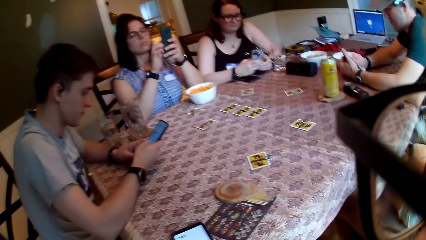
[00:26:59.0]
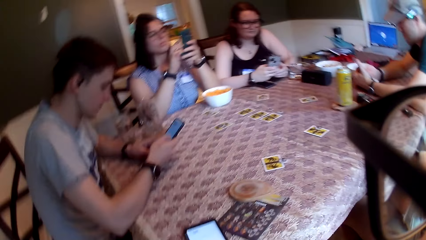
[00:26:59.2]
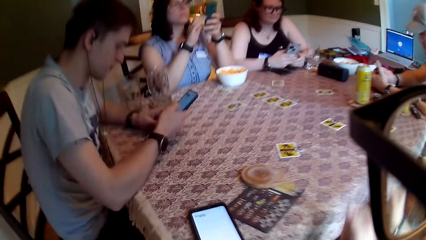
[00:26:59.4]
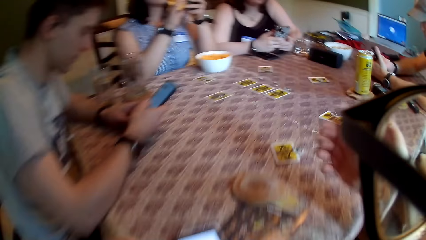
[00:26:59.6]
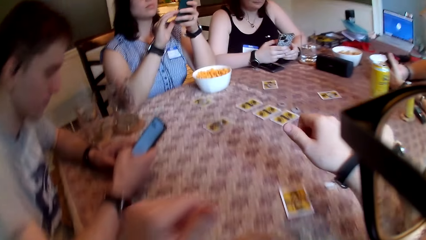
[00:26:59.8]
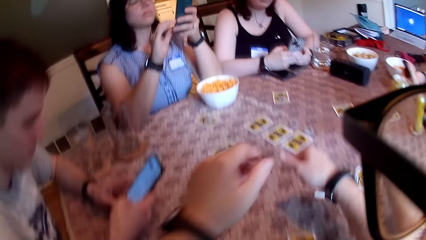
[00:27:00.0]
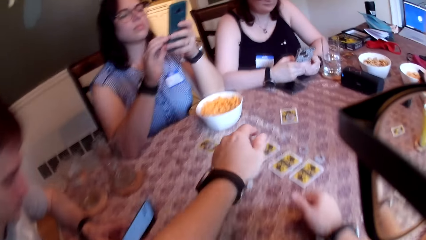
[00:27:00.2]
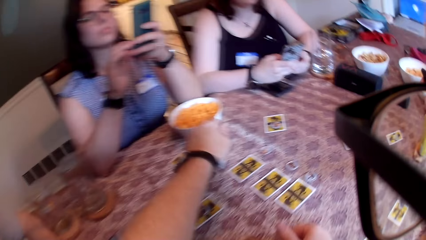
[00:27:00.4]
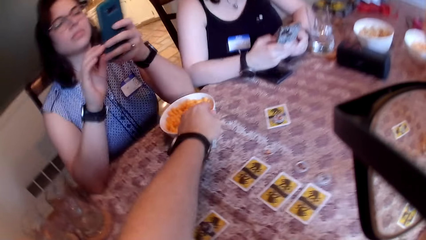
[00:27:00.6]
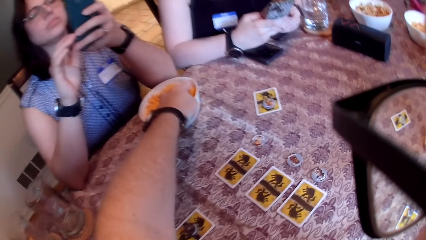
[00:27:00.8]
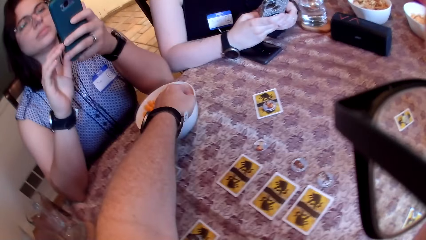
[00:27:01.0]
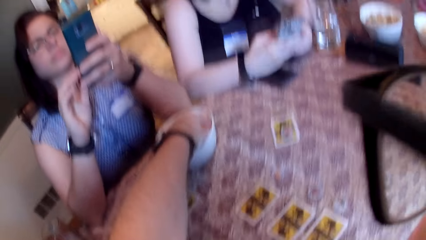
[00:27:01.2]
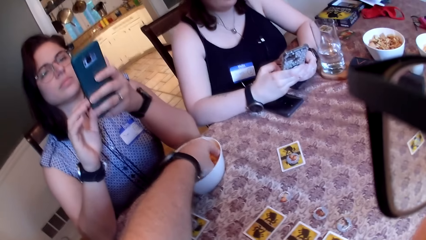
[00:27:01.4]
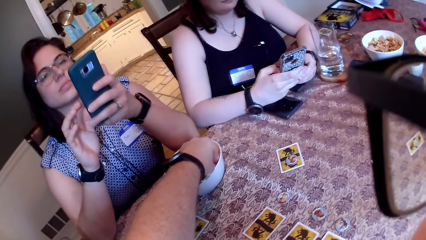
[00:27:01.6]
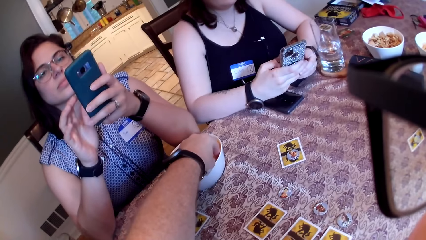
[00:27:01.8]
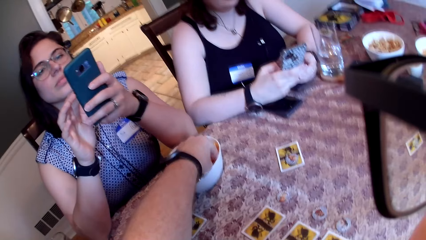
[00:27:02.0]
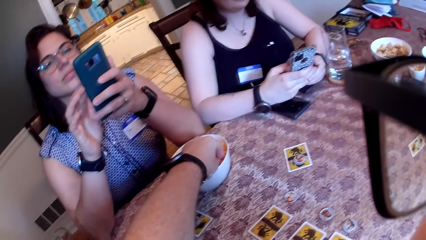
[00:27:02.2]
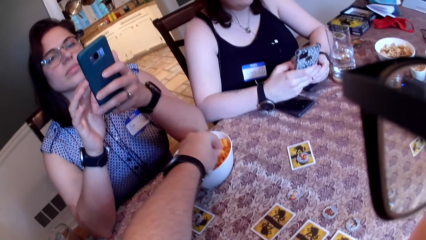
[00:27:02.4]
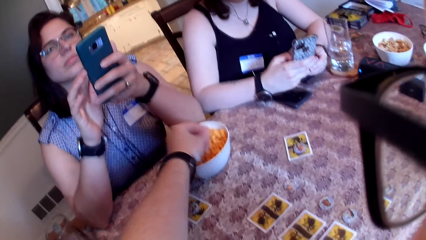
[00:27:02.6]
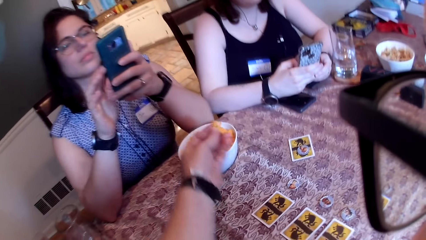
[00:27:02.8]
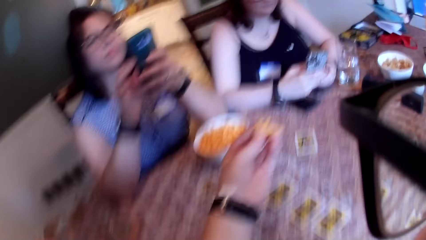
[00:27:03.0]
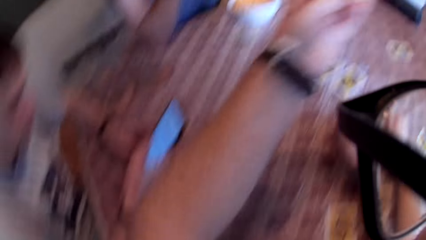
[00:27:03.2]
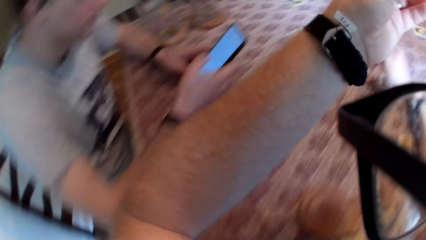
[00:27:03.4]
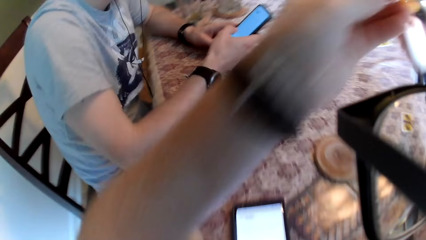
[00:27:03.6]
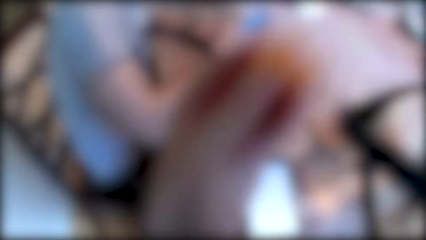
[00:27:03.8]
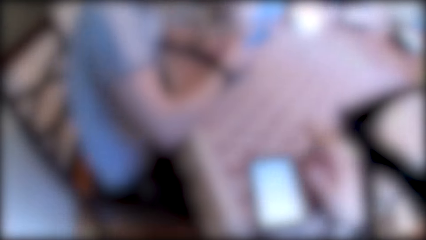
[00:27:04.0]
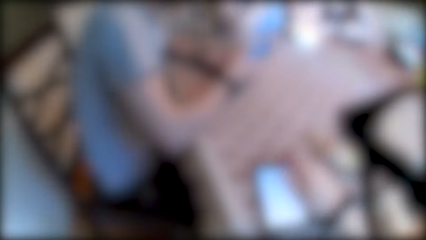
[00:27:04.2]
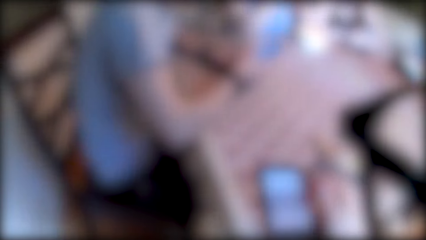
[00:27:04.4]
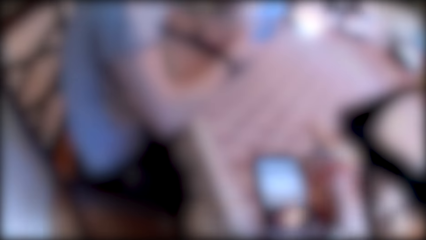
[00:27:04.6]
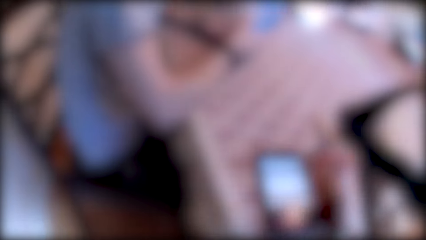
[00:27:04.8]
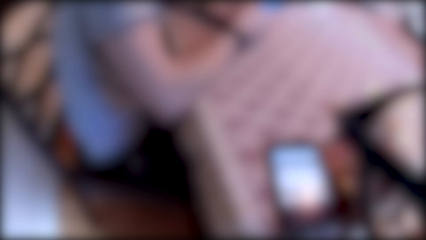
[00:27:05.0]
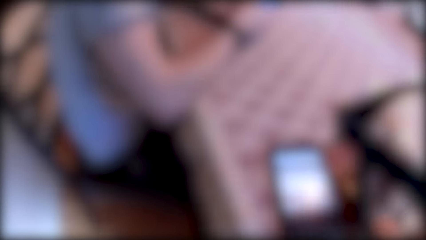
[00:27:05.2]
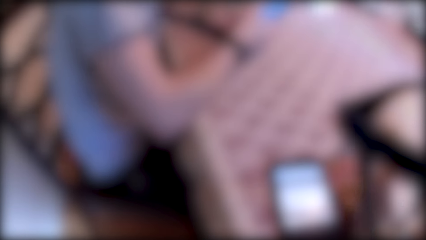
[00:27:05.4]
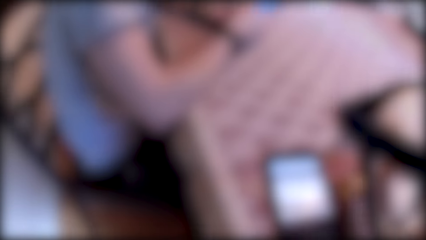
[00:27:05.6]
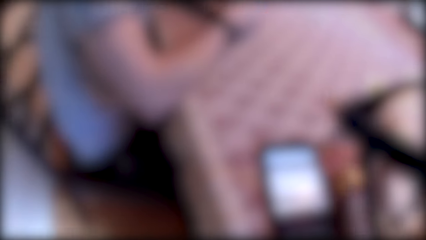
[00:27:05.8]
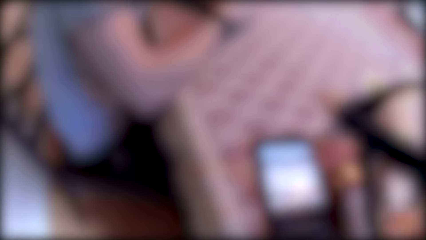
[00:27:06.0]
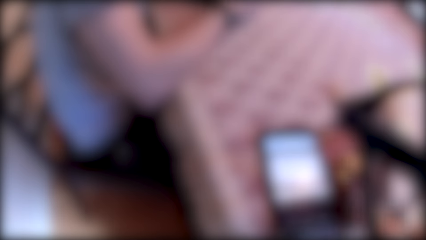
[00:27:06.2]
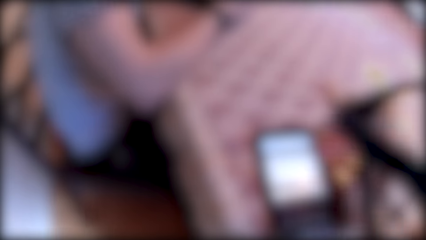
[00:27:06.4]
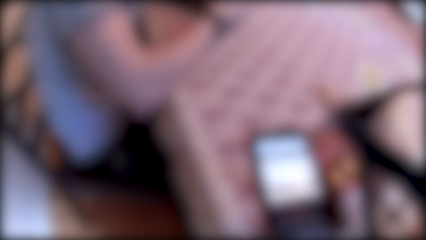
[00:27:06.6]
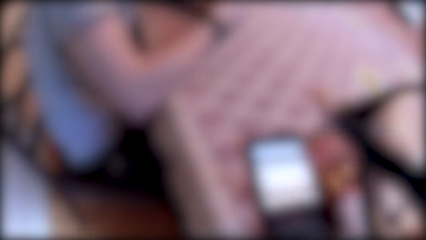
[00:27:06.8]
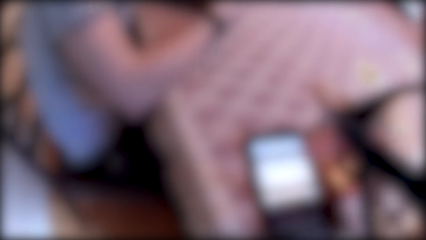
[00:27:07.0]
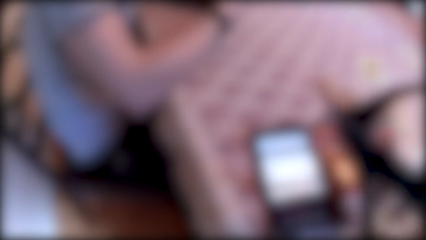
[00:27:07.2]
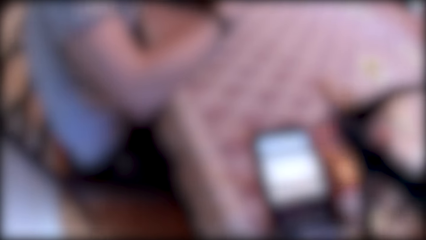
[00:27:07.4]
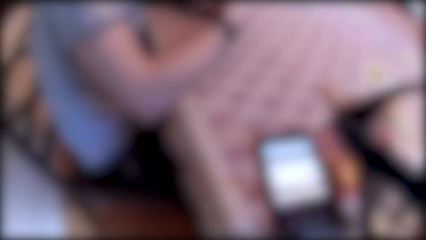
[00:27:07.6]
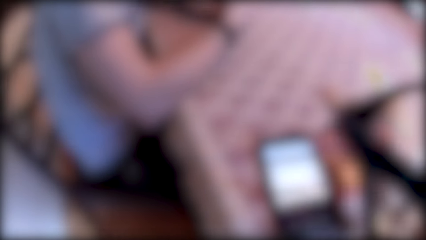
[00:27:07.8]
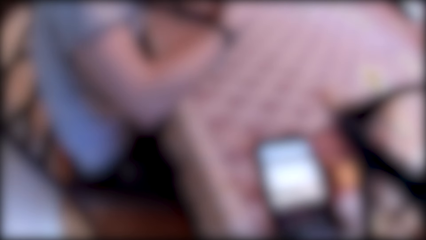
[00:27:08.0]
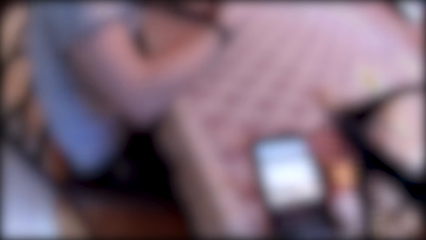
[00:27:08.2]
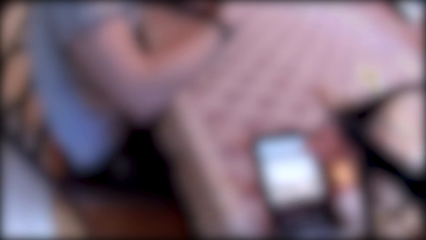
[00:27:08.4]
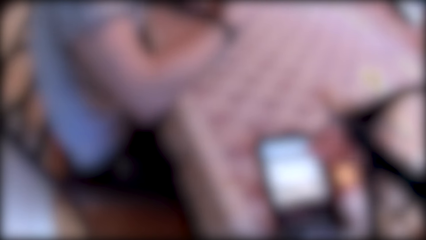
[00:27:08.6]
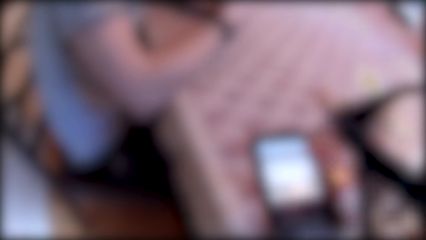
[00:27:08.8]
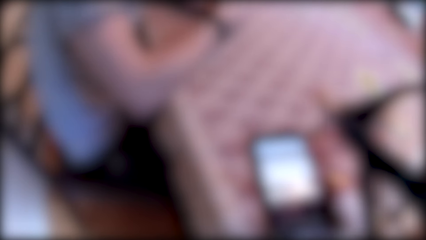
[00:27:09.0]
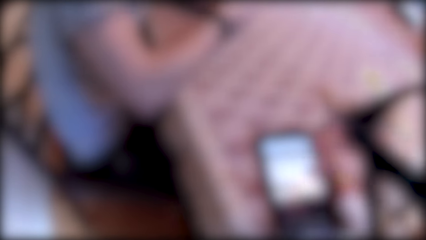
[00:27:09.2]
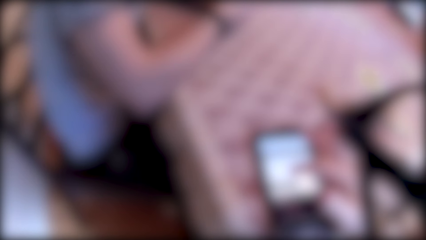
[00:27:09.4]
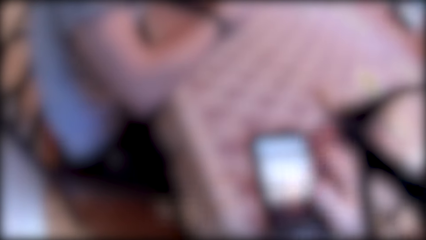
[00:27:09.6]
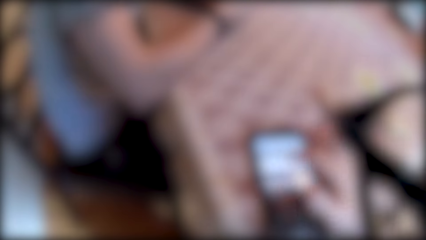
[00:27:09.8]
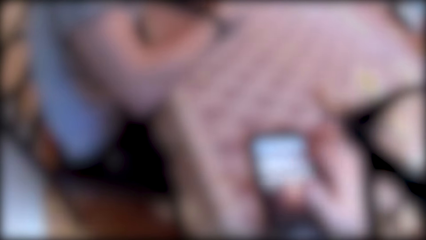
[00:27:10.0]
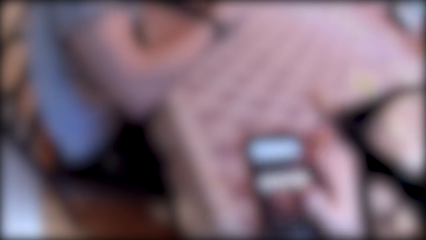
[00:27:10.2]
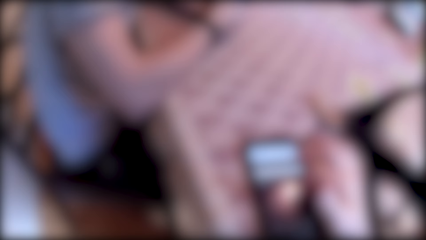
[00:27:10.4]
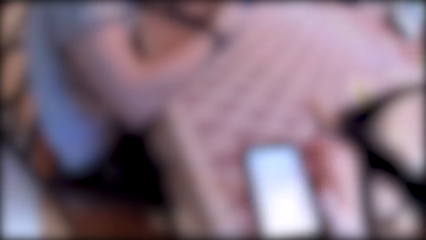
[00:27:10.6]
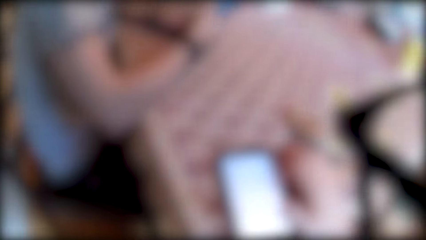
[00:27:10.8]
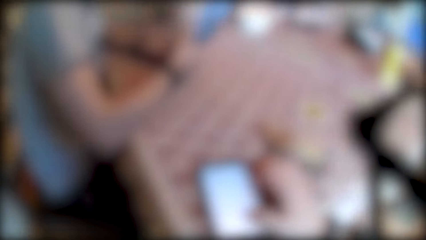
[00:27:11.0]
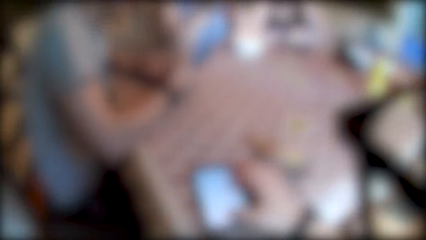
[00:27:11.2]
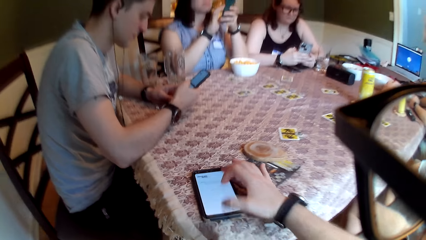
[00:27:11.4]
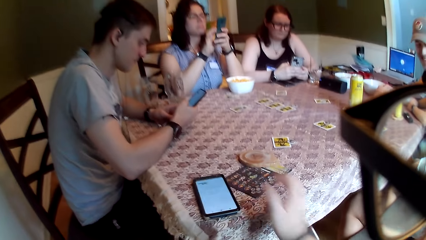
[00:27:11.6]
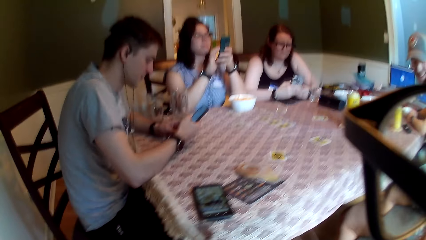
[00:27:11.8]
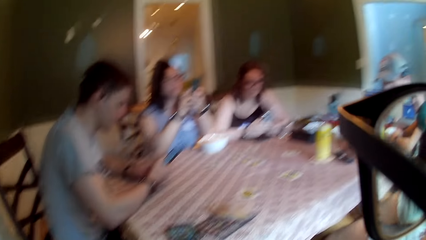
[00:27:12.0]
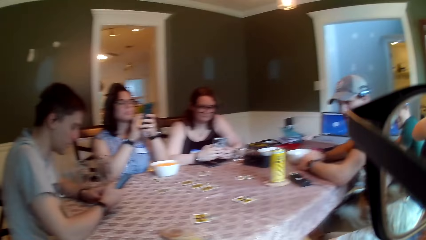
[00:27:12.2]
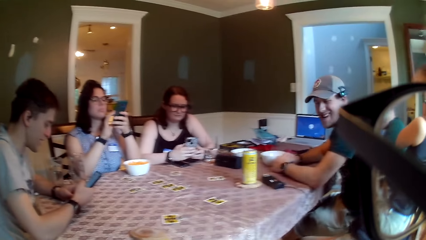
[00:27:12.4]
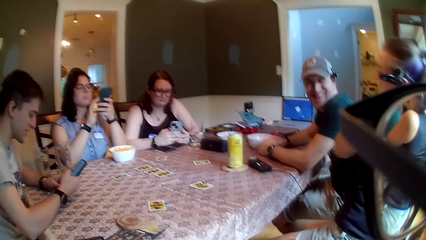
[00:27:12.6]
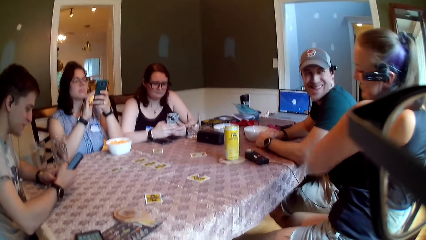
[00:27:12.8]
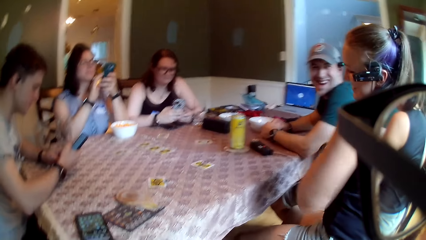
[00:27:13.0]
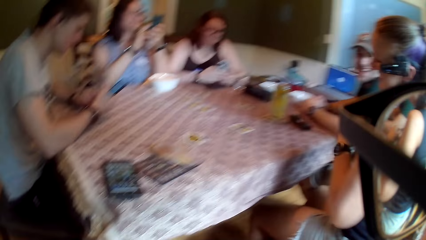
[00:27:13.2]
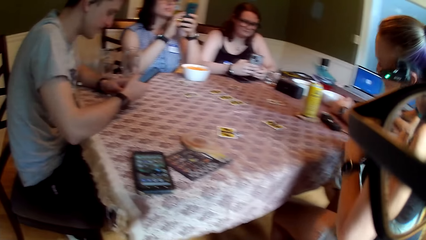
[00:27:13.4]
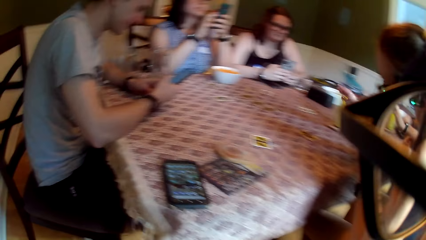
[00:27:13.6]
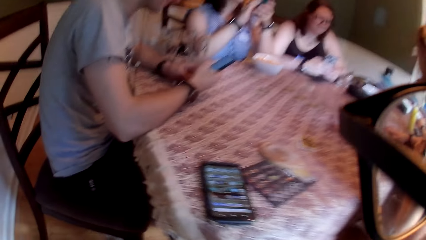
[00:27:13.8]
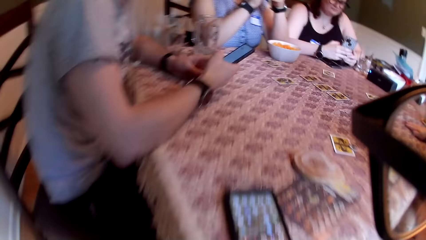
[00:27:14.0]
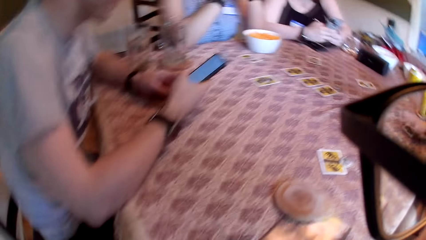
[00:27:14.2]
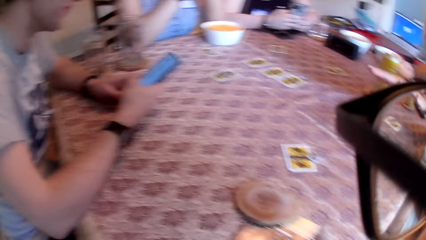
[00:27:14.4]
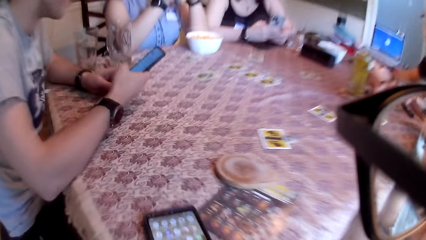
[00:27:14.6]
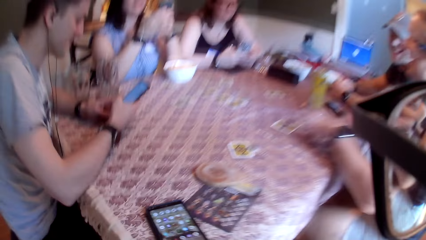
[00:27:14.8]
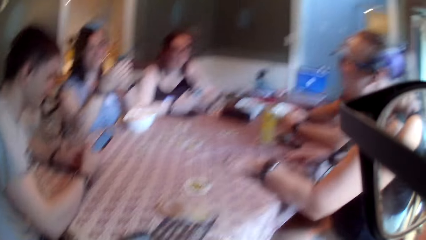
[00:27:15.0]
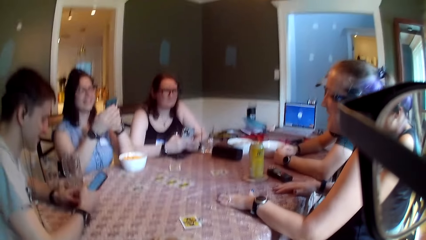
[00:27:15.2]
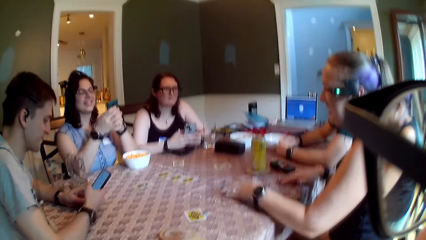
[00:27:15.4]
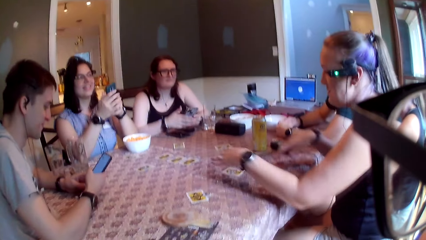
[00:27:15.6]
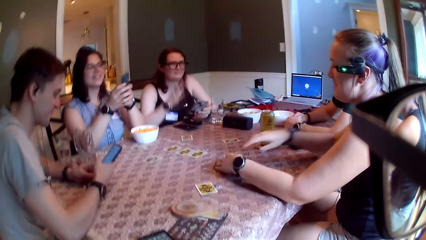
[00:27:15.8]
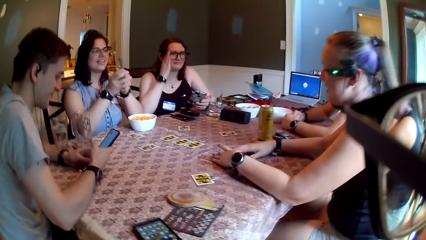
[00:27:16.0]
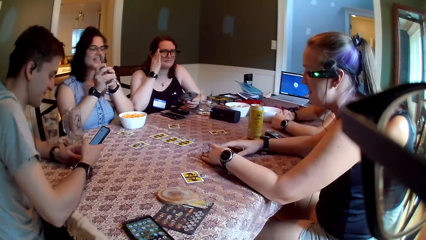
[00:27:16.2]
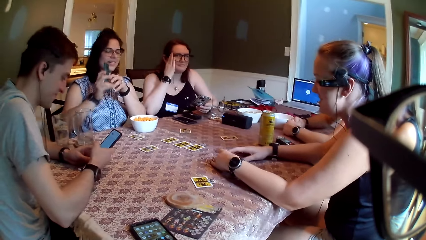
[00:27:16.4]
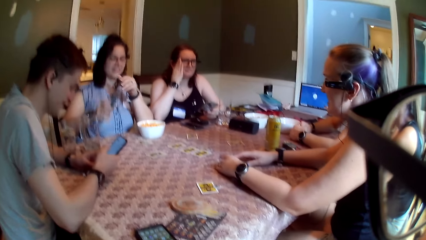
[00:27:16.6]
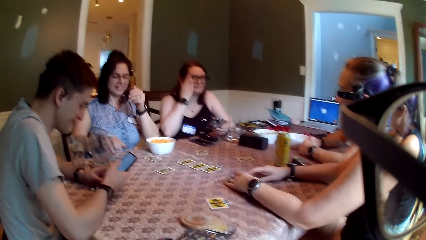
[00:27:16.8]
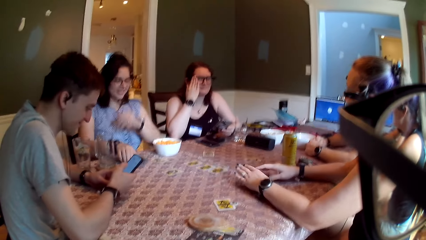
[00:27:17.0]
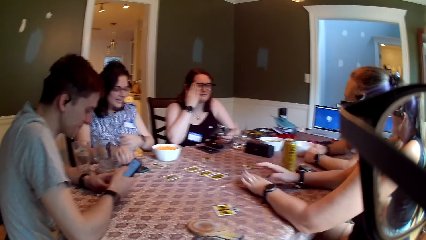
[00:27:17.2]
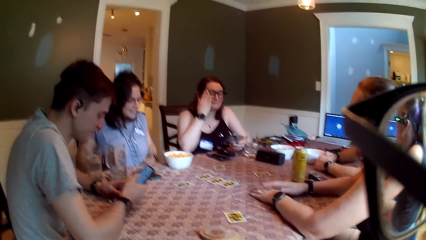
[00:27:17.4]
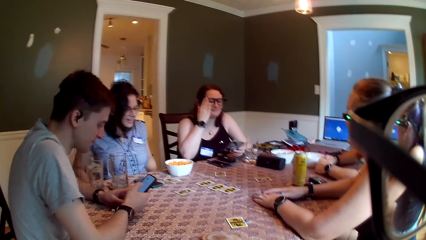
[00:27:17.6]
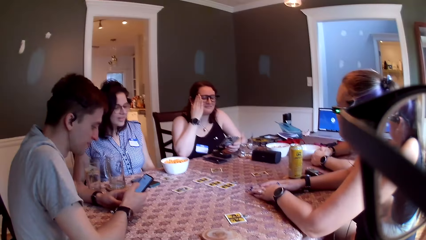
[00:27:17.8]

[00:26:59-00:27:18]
The camera wearer places his right hand on the table. He speaks to a group of people on the table. He picks some cheese from the bowl with his left hand. He scrolls on the cell phone. The man speaks to the group of people on the table. The camera wearer talks to people on the table. The woman places her right hand on the table, speaks to the group of people on the table, and removes her right hand from the table. A woman adjusts her eyeglasses with her right hand. Another woman puts a phone on the table with her right hand.
